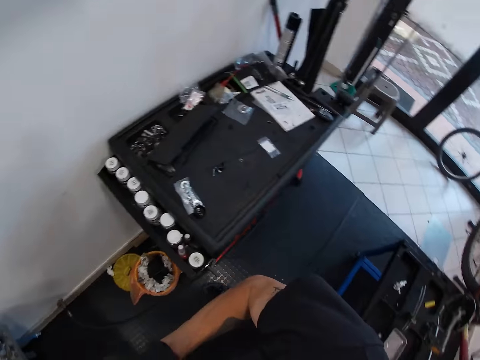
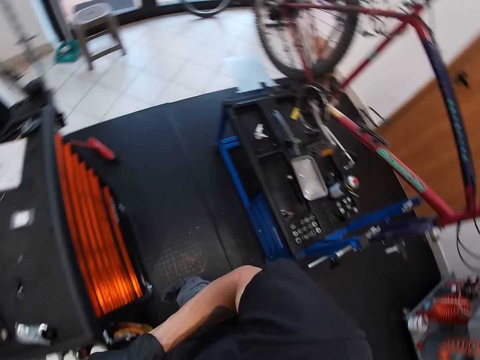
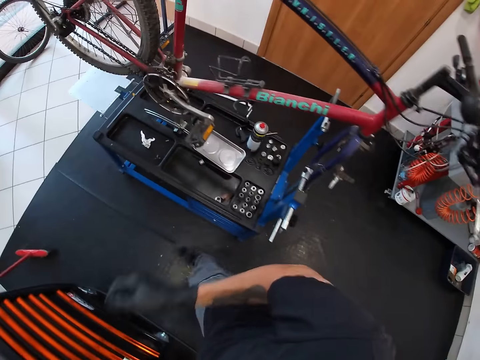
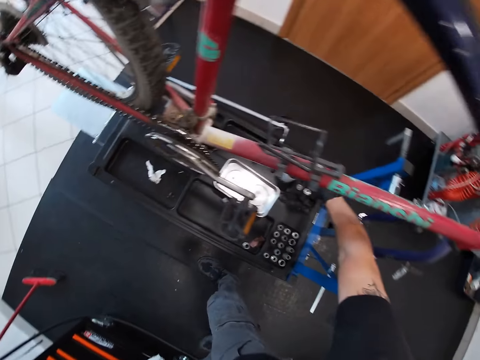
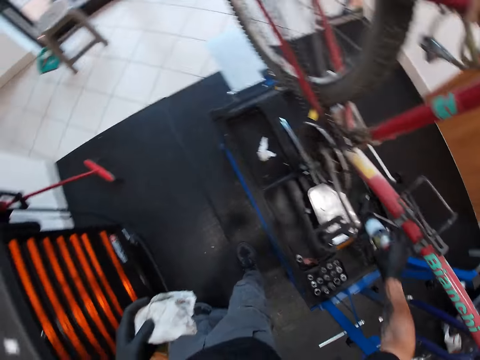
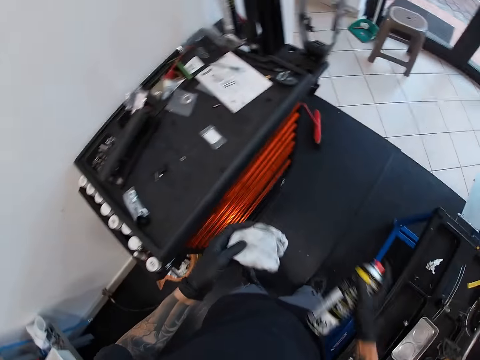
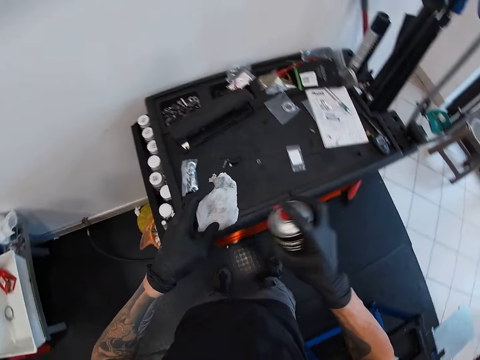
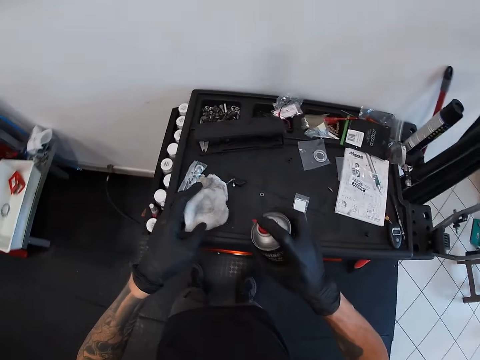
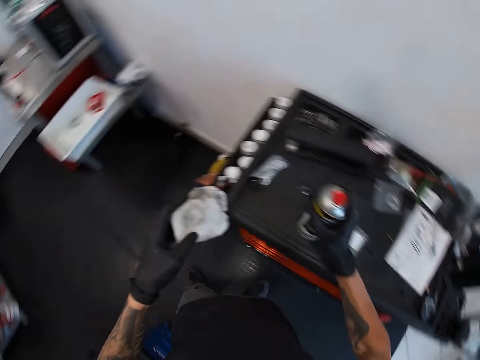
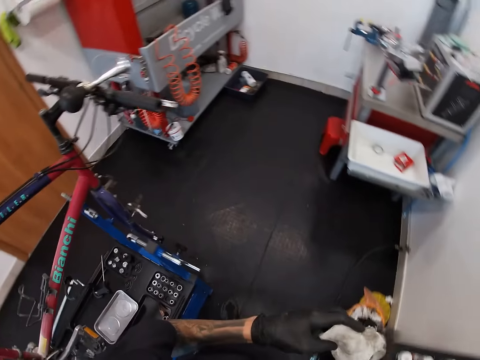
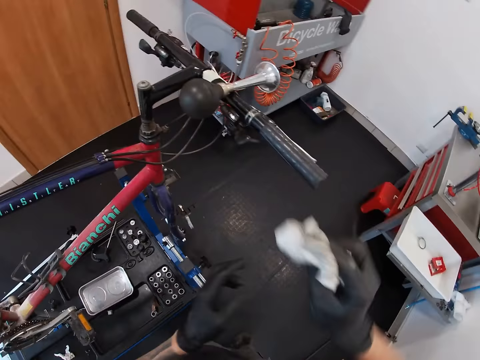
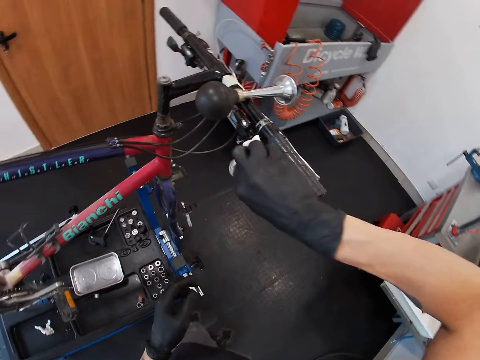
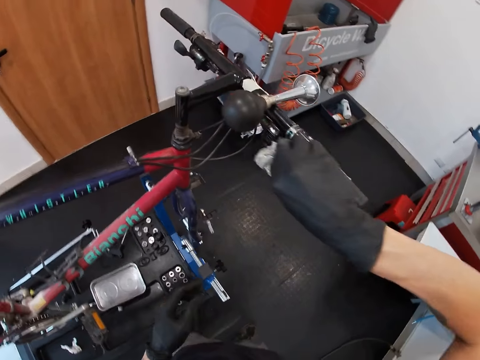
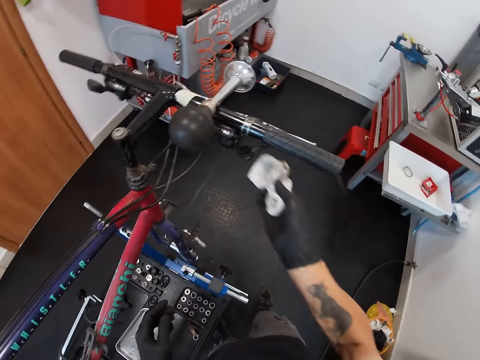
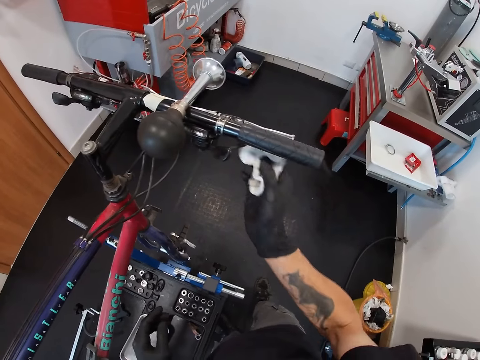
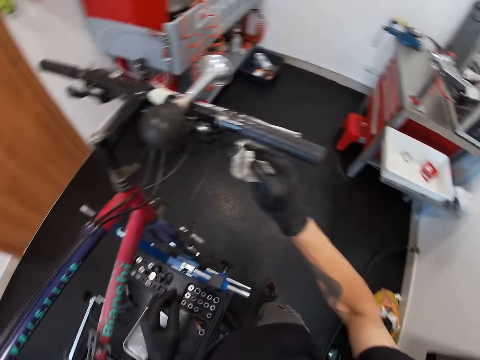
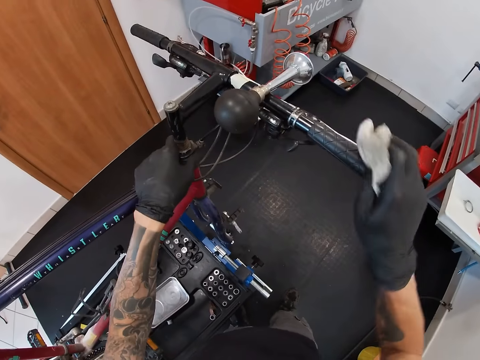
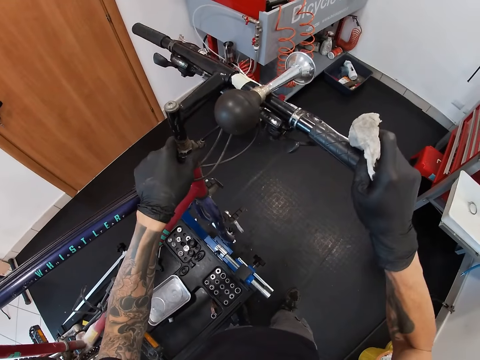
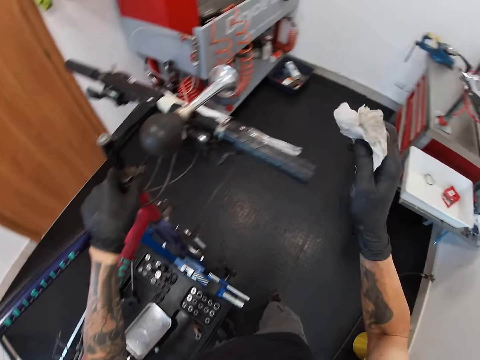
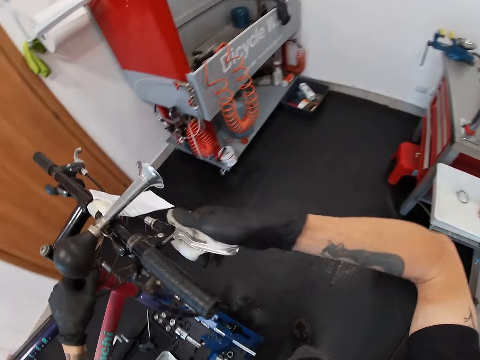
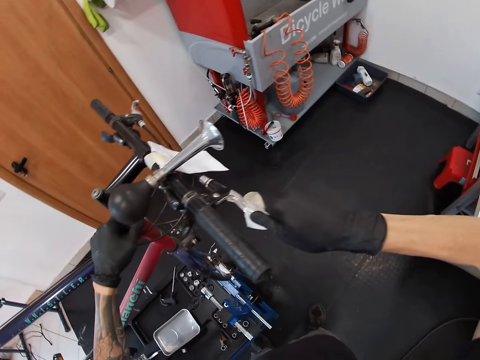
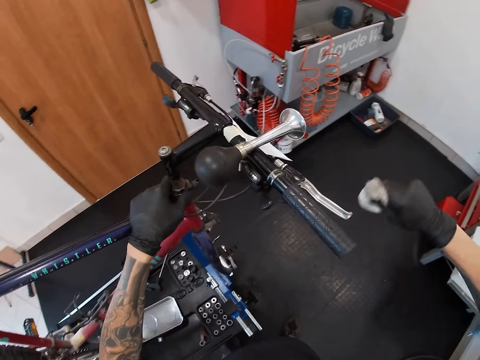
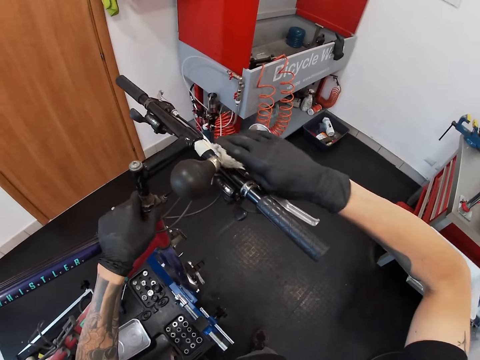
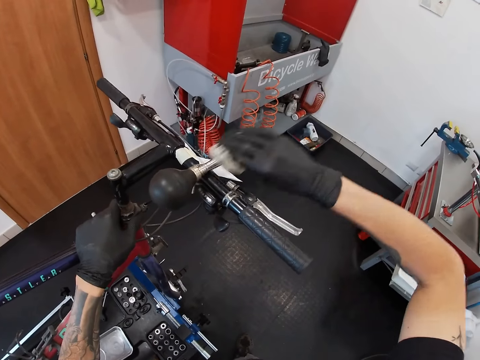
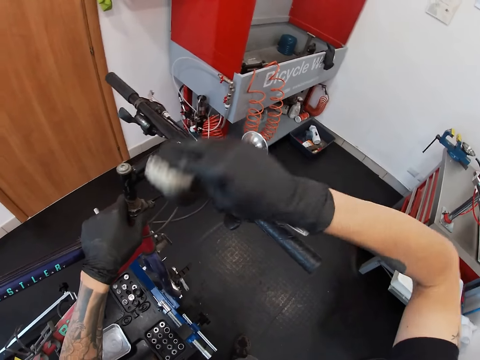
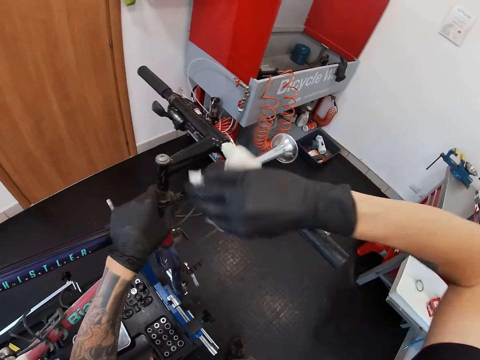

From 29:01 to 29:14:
The camera wearer picks up a can of spray from the repair stand with his right hand. He sprays a liquid from the can of spray into the tissue with his right hand. He drops the can of spray on the tool cabinet with his right hand. He passes the tissue to his right hand with his left hand. He cleans a bicycle handle with the tissue in his right hand. He holds a handle bar of the bicycle with his left hand. He holds the handle of the bicycle with his right hand. He cleans a brake lever on the bicycle with the tissue in his right hand. He cleans the bicycle horn on the bicycle with the tissue in his right hand.

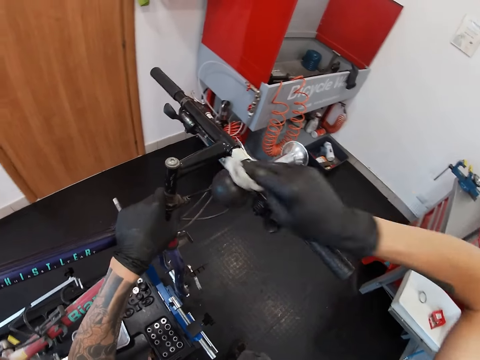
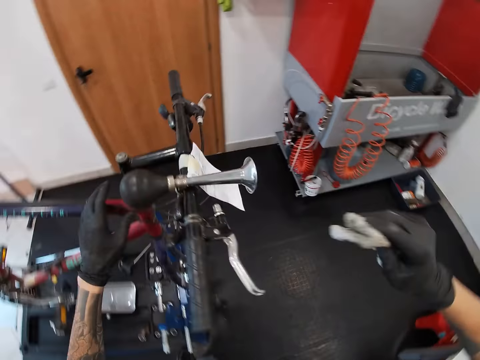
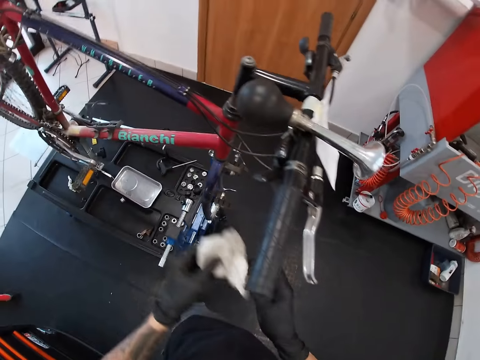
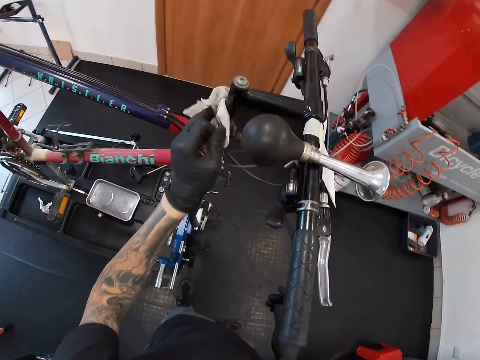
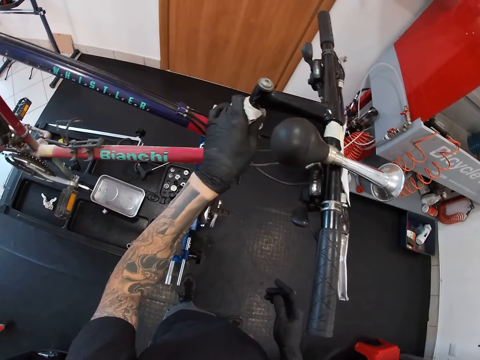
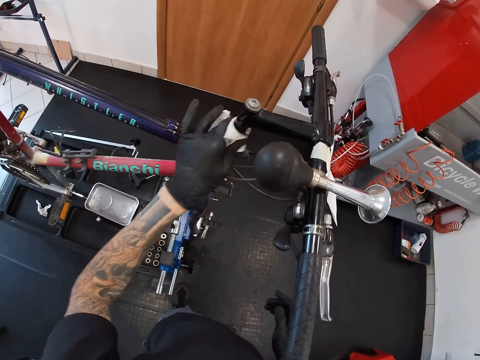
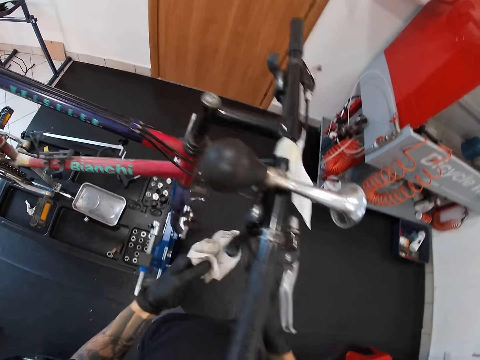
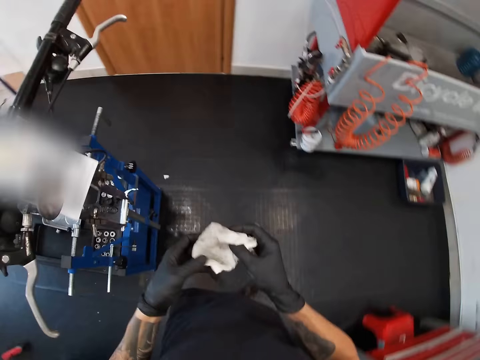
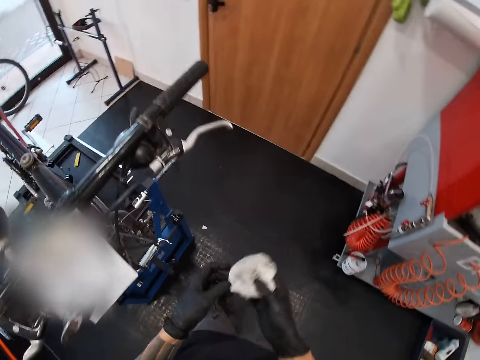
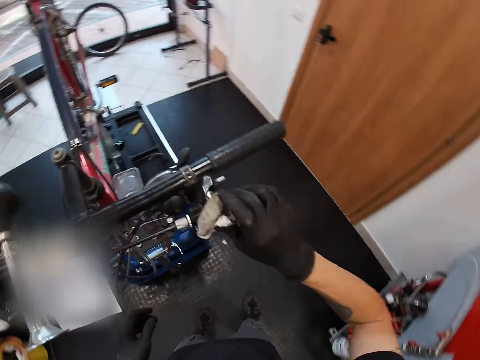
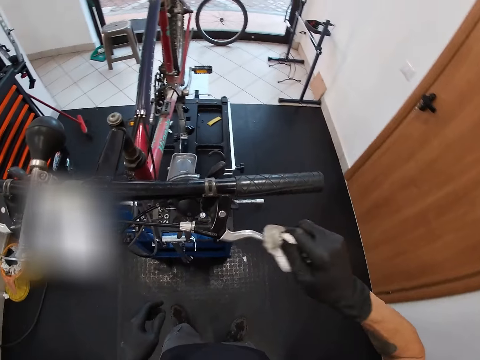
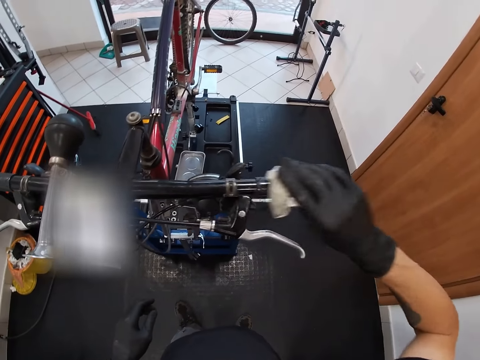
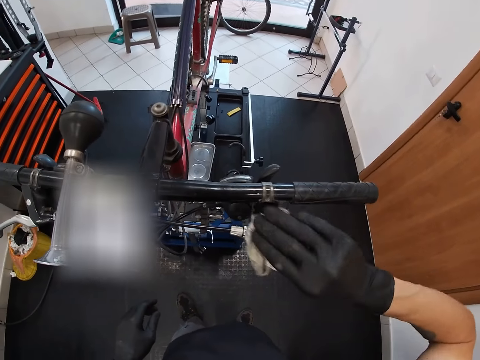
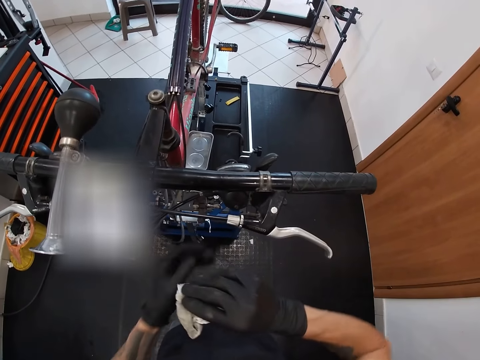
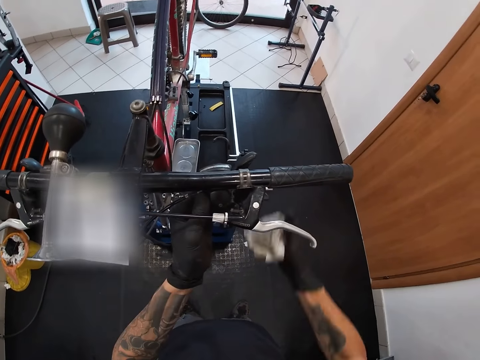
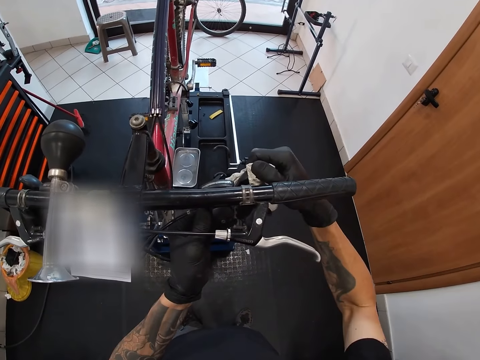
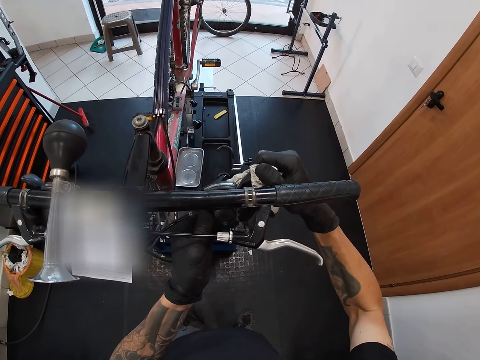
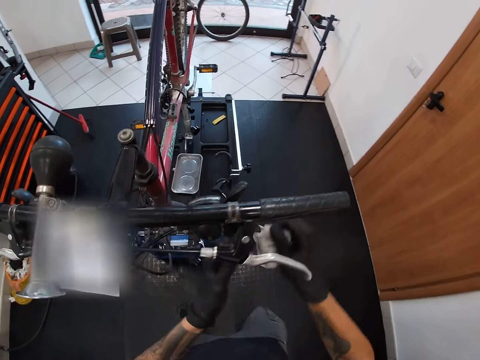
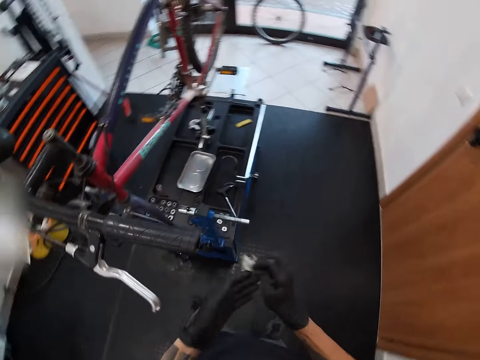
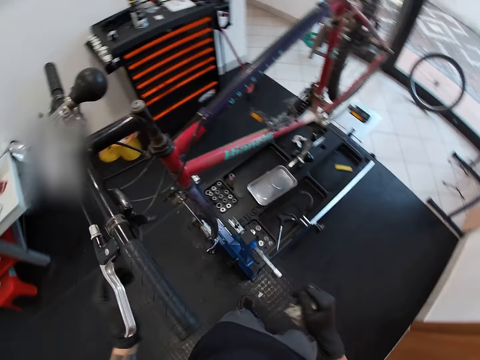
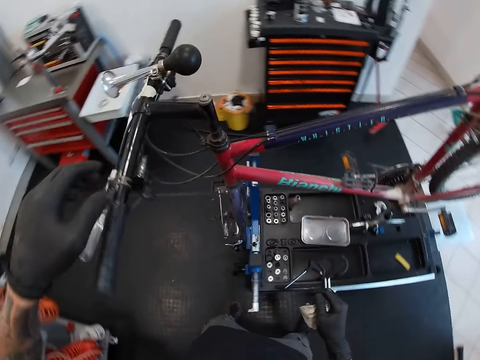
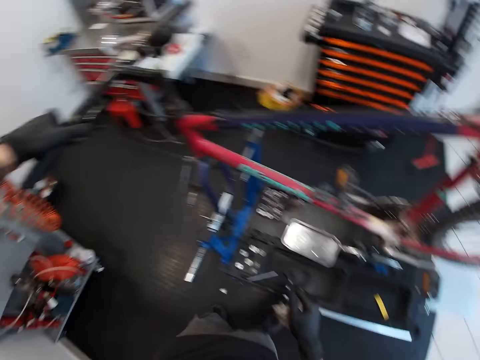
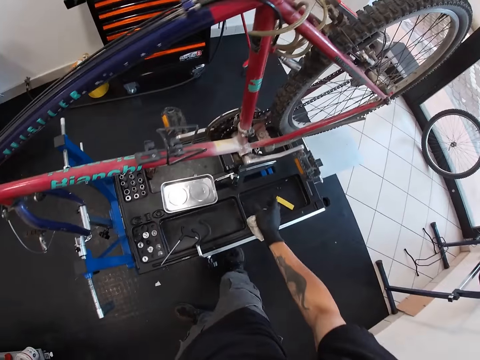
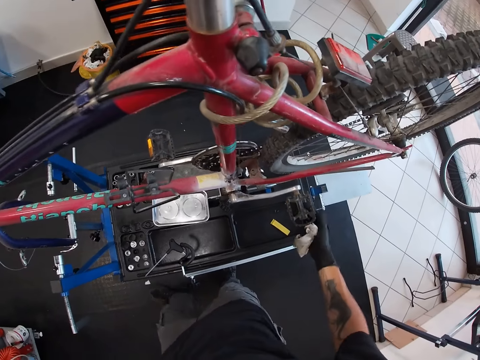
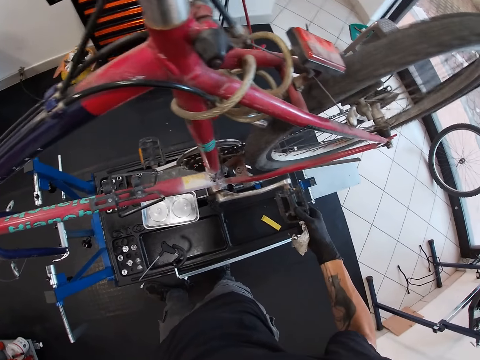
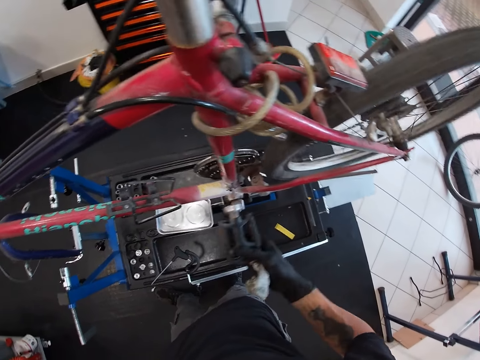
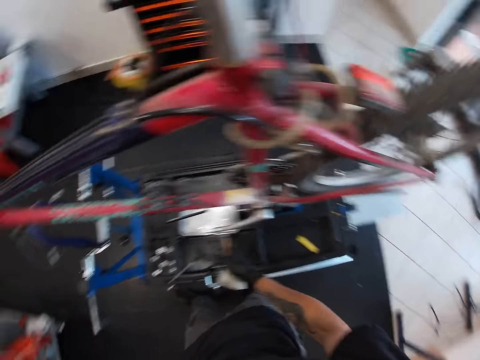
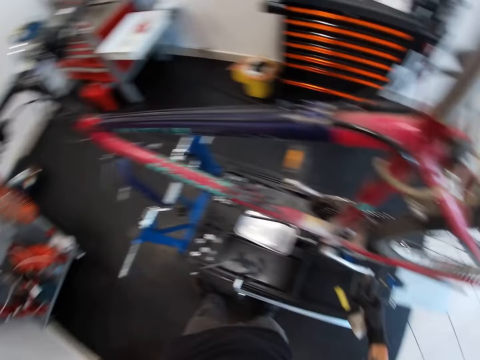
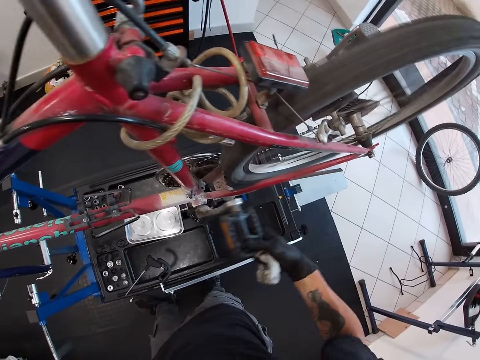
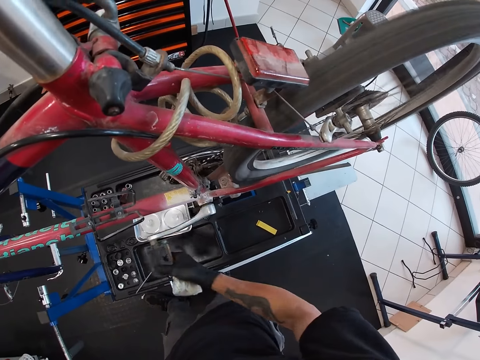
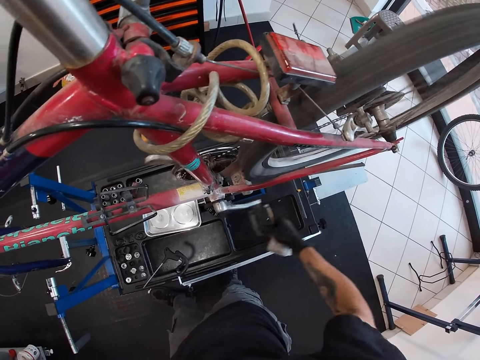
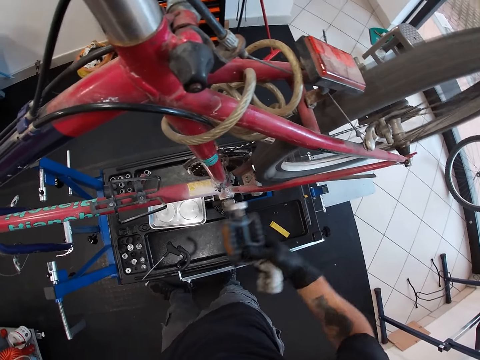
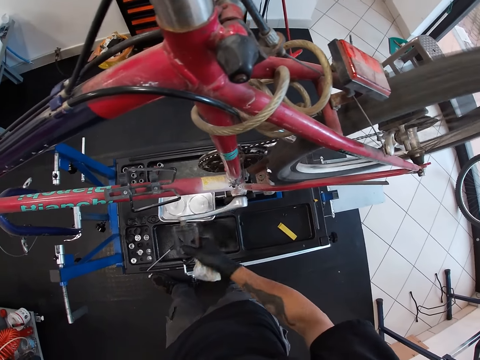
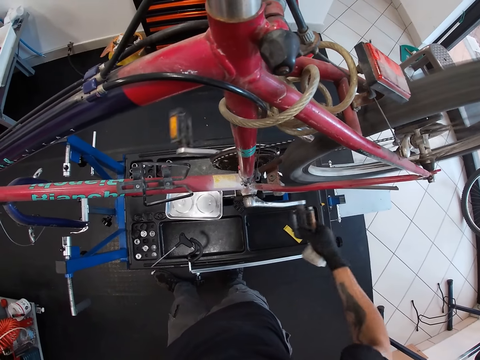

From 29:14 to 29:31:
The camera wearer passes the tissue to his left hand with his right hand. He cleans the handle of the bicycle with the tissue in his left hand. He passes the tissue to his right hand with his left hand. He cleans a brake lever on the bicycle with the tissue in his right hand. He cleans the handle of the bicycle with the tissue in his right hand. He cleans a gear shifter of the bicycle with the tissue in his right hand. He holds the bicycle handle with his left hand. He holds a bicycle pedal with his right hand. He turns a crank arm on the bicycle with his right hand.
